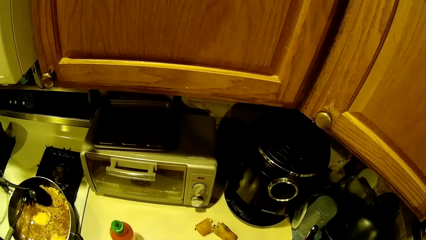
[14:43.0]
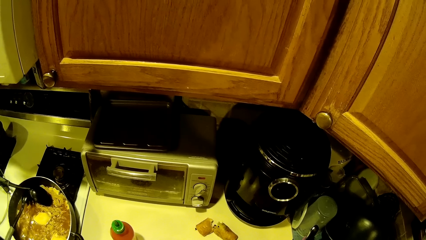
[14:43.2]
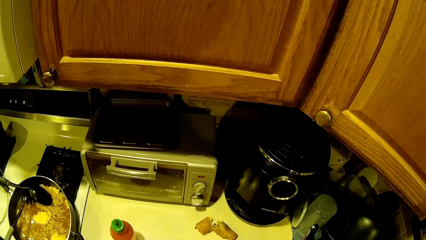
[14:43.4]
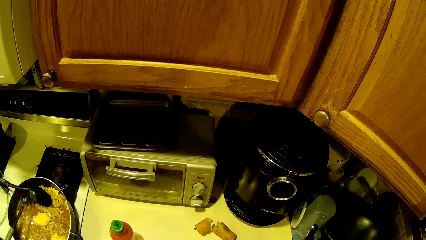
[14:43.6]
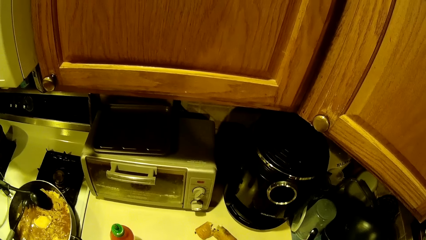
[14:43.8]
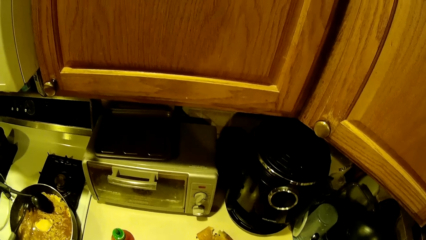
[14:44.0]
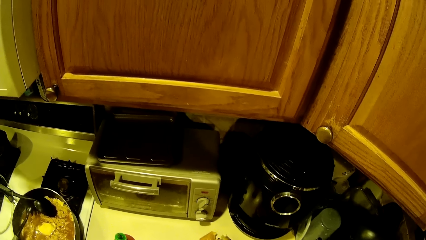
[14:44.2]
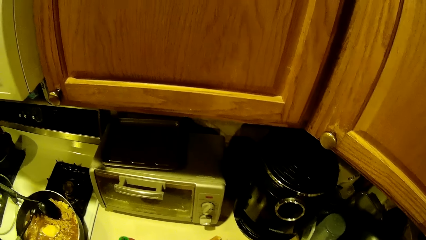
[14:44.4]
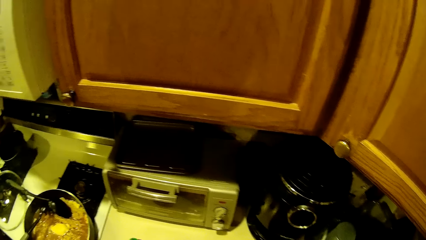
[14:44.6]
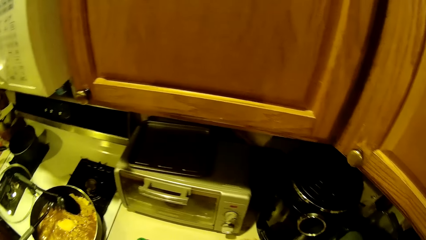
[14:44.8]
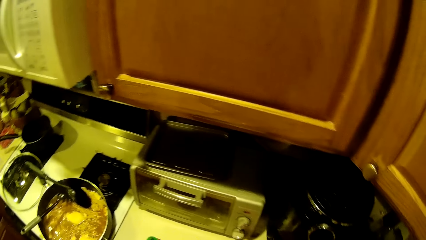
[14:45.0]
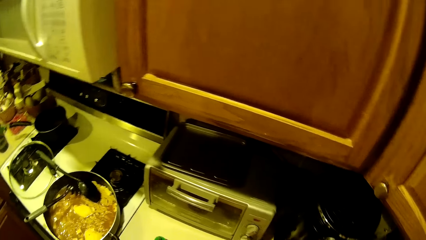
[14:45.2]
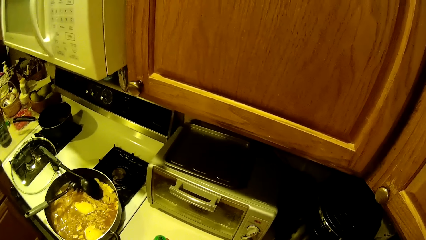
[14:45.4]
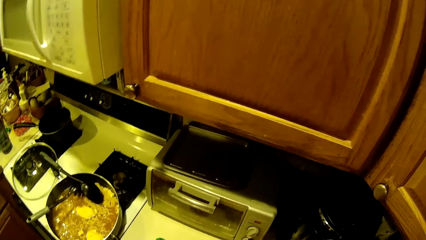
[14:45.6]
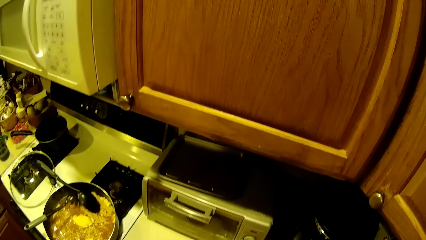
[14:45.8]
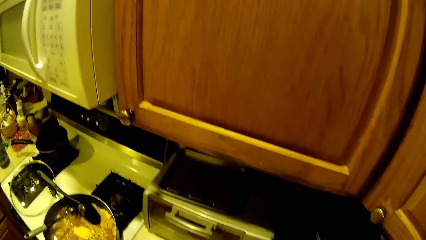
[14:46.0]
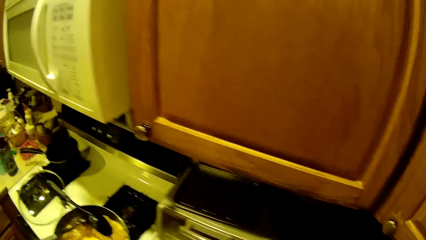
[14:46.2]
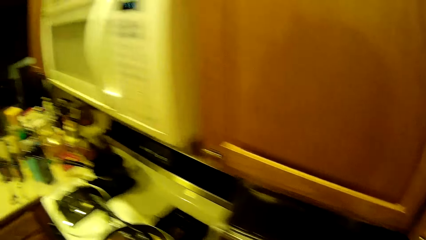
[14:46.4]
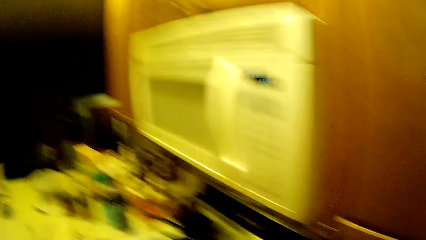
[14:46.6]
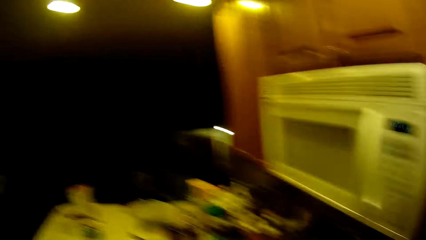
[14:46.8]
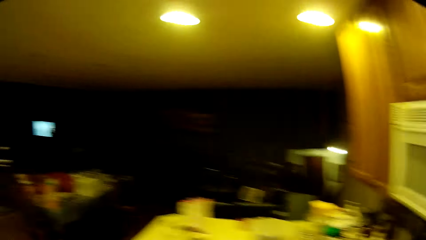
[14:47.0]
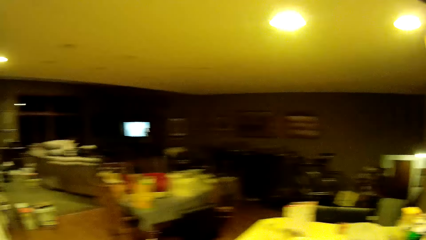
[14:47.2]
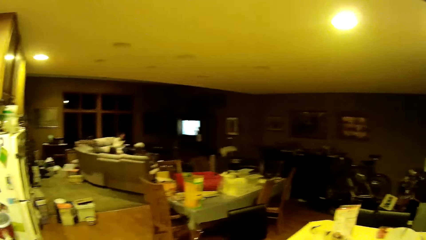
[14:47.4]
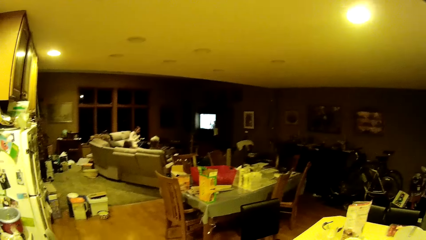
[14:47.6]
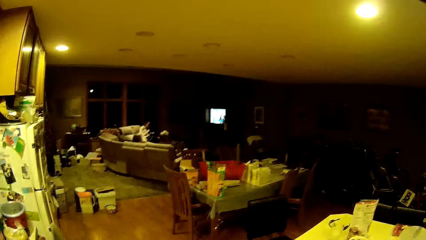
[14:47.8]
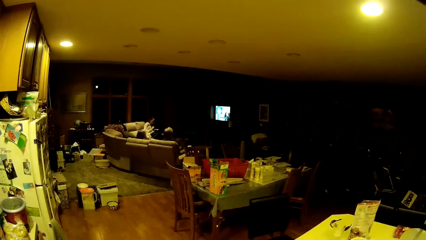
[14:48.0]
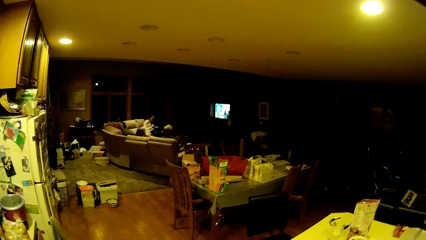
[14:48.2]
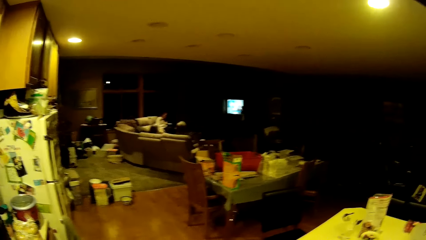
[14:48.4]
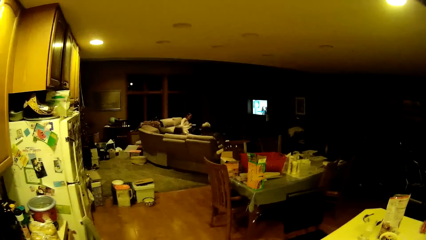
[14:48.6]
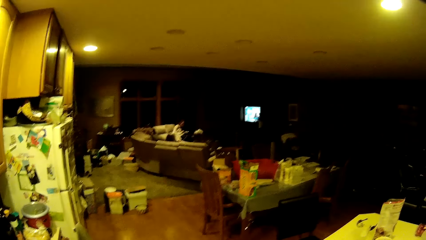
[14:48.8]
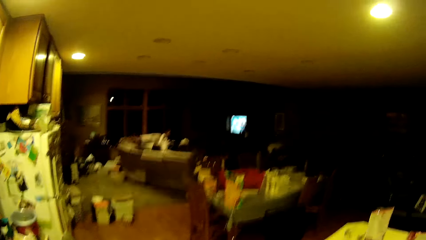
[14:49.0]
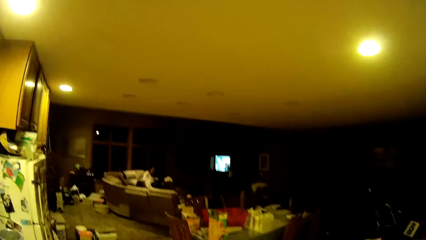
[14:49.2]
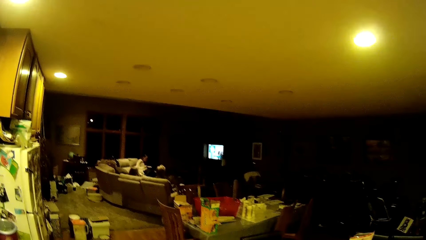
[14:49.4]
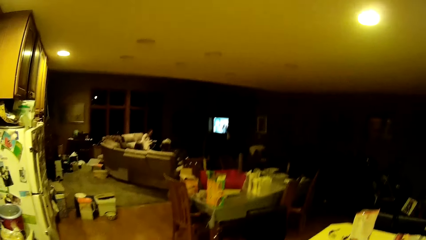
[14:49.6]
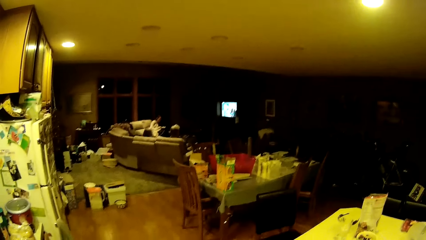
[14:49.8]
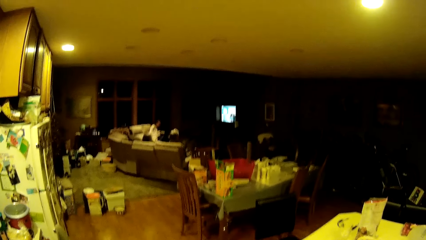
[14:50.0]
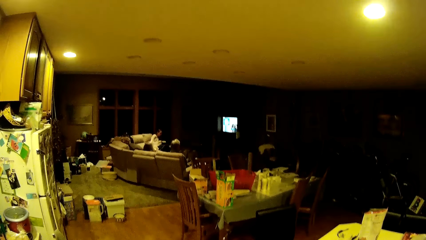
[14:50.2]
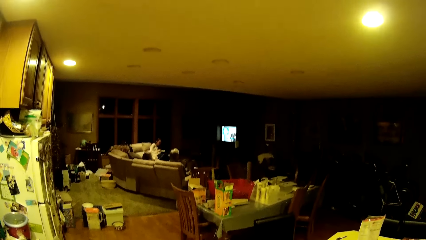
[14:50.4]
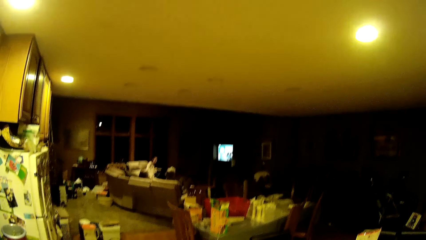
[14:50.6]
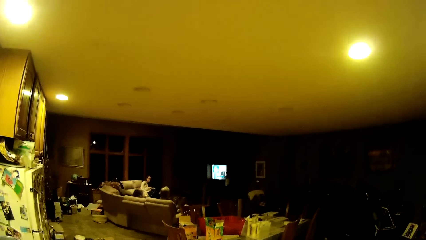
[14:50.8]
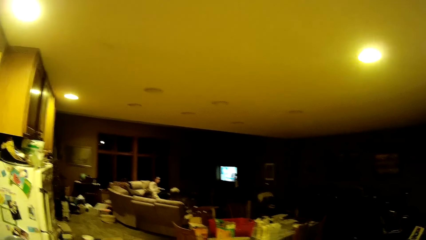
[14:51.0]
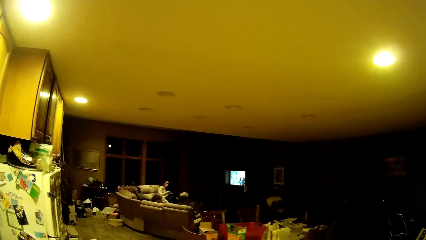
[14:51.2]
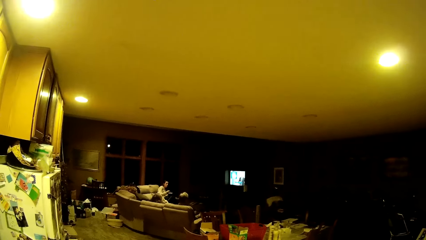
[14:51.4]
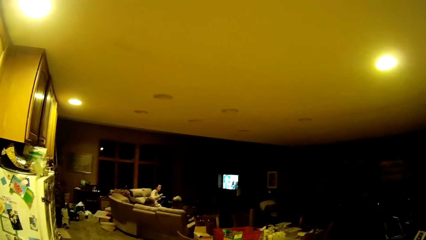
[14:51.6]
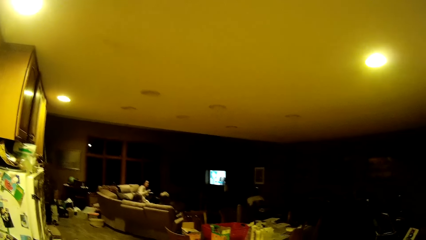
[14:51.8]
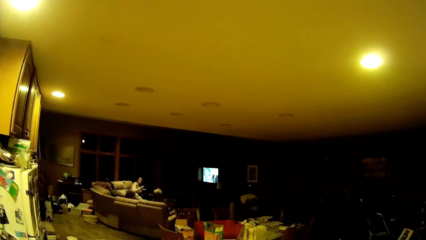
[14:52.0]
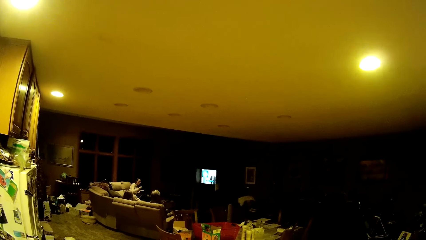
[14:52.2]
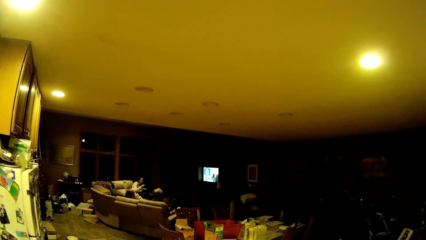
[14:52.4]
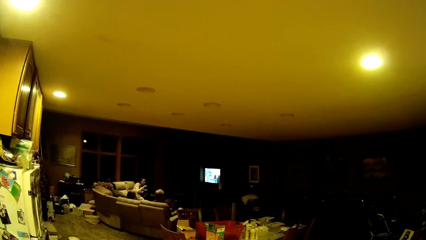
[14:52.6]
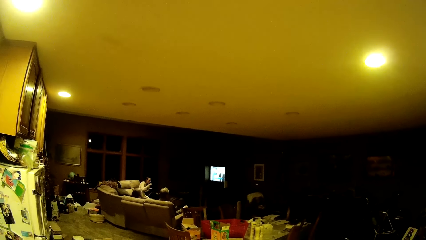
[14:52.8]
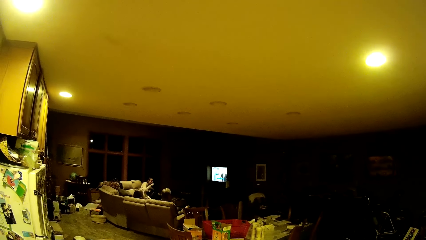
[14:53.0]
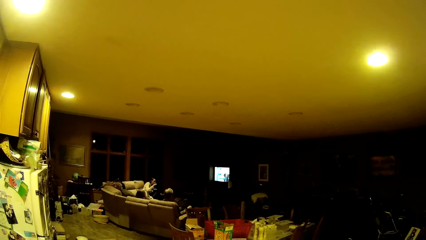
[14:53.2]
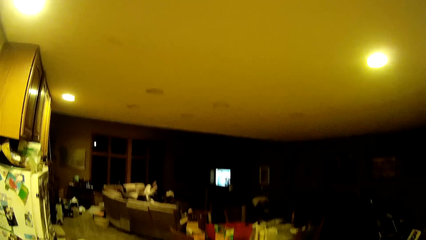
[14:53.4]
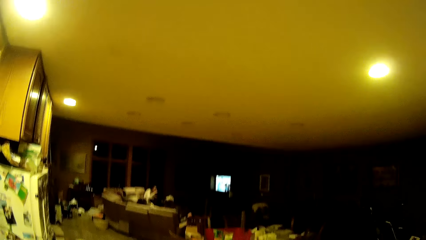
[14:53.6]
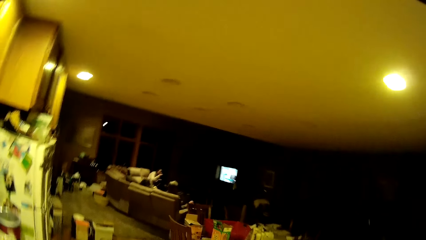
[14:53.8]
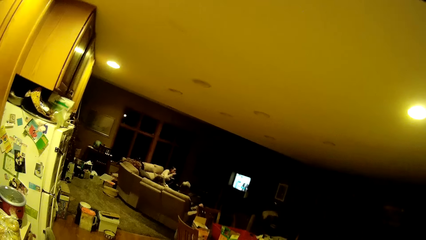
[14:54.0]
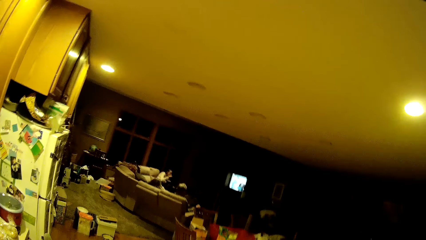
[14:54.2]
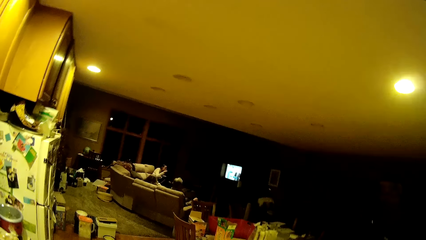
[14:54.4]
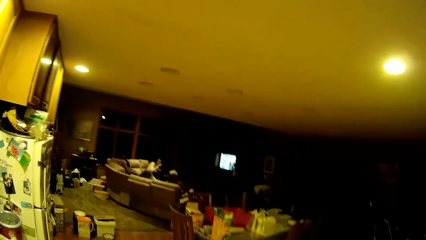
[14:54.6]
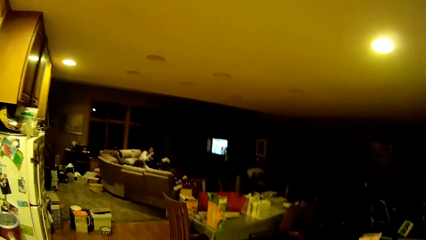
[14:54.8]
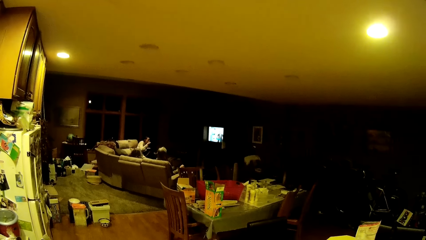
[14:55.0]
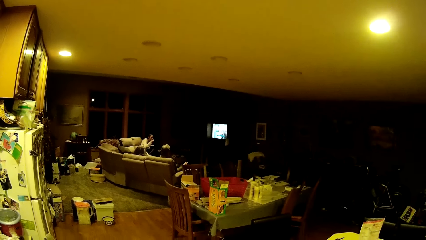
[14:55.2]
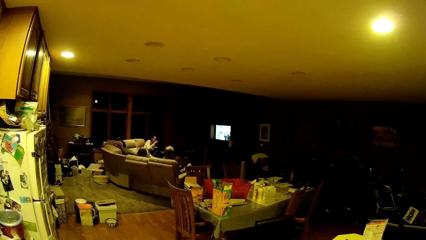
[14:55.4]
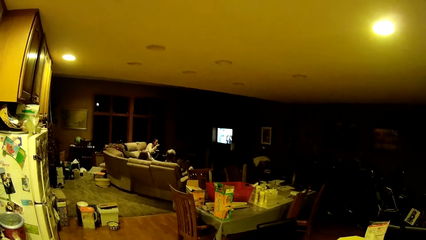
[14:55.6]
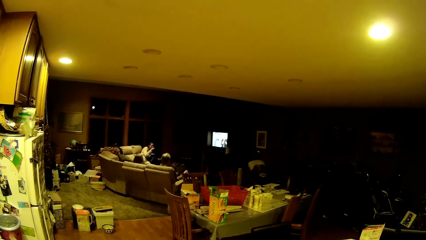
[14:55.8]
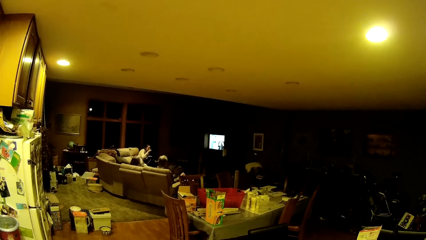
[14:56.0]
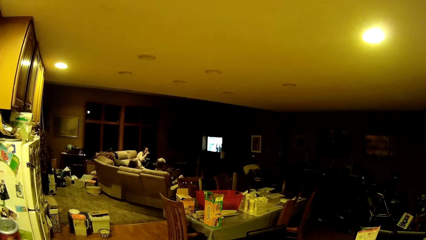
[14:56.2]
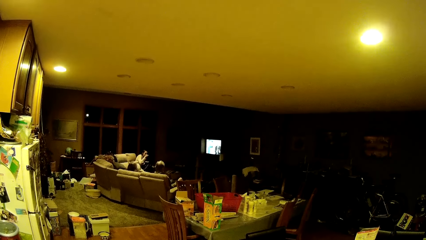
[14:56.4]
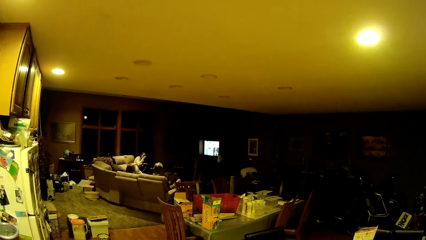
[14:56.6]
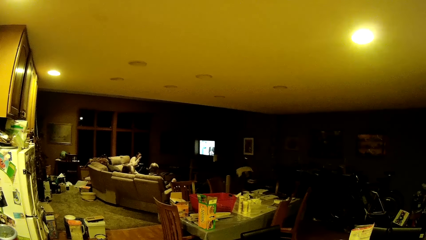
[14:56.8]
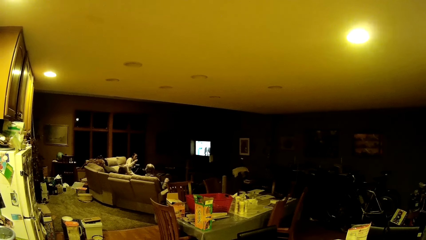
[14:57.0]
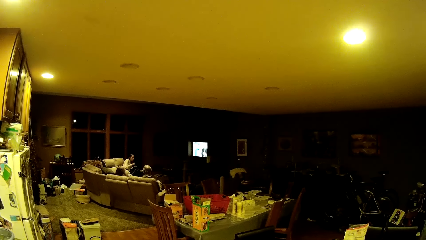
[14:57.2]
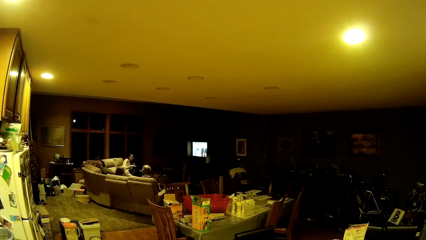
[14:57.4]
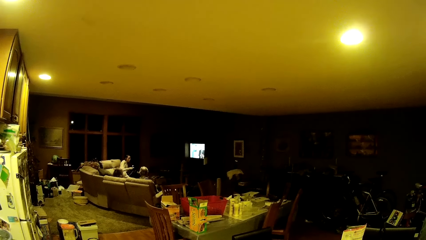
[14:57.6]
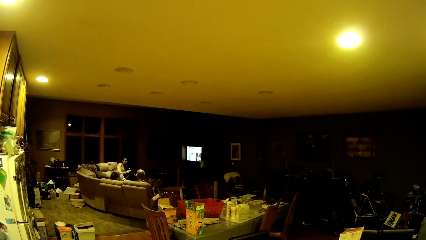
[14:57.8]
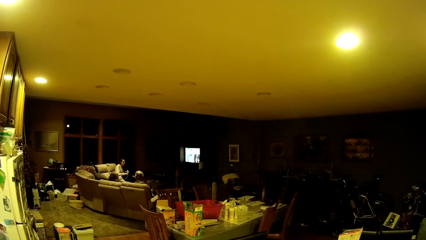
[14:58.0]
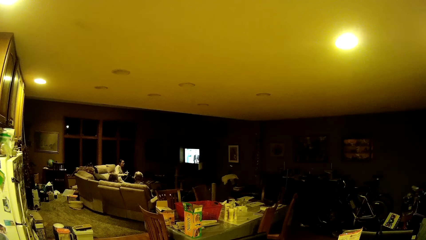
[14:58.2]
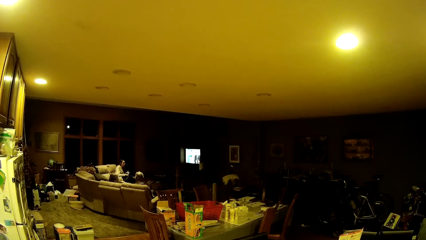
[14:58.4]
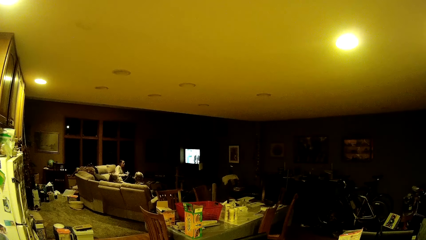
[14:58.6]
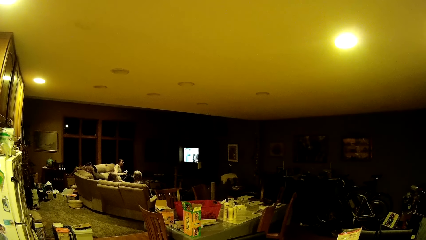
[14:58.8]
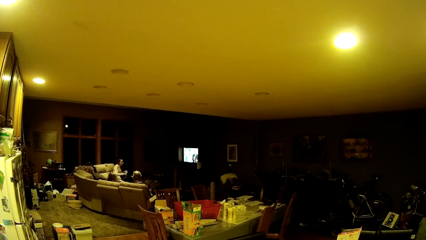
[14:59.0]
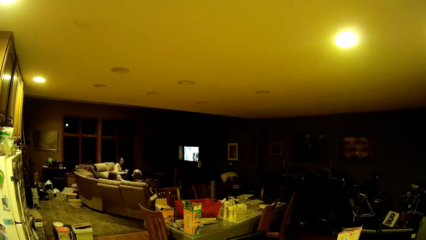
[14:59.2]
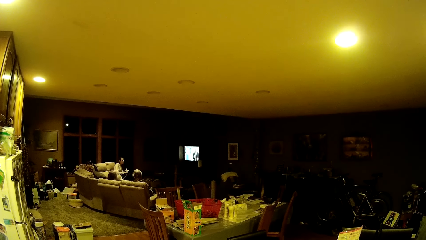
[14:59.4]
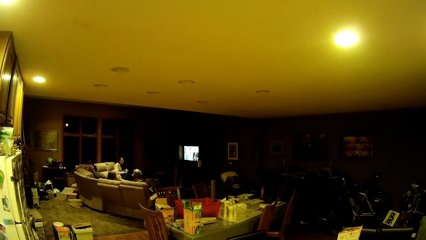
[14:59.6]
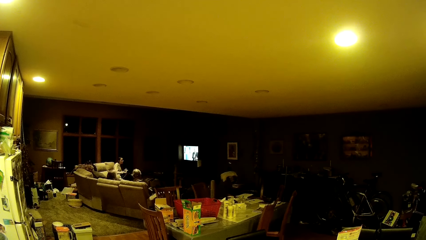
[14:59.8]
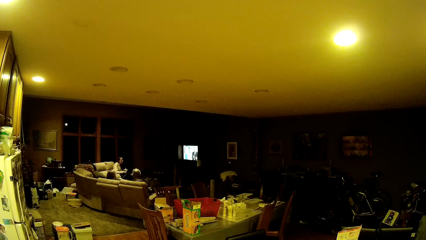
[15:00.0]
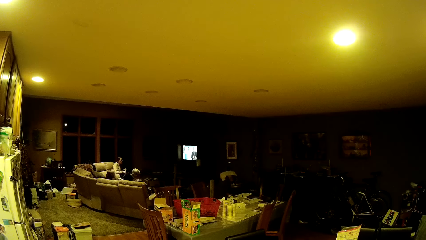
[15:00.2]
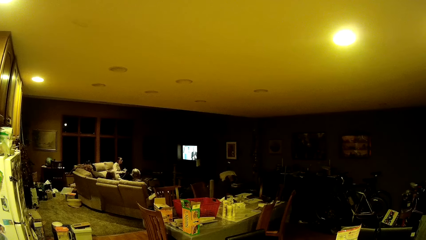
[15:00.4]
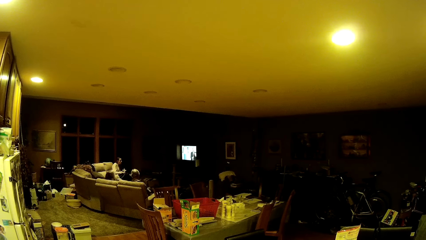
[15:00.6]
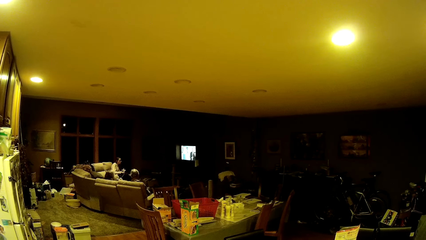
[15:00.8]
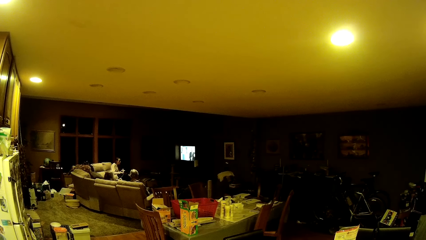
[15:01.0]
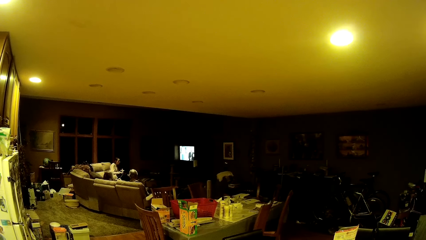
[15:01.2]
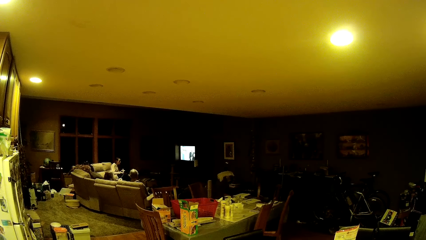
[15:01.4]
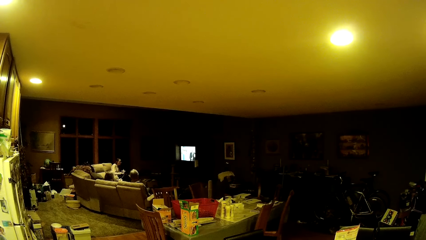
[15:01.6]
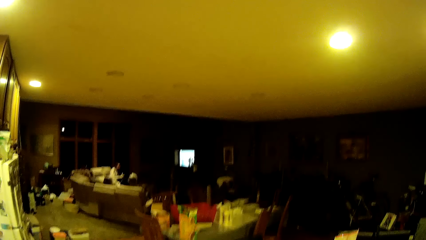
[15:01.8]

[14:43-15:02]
The camera wearer interacts with the plate of noodles on the kitchen counter top with his hands. A woman eats noodles from a plate with her right hand.
